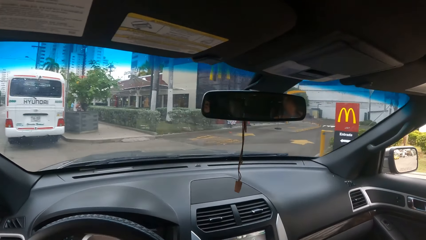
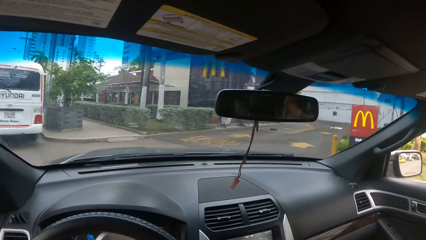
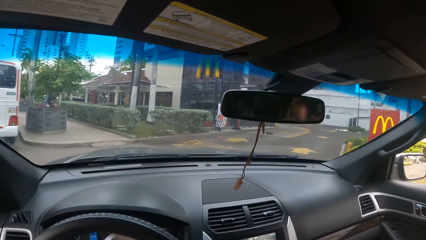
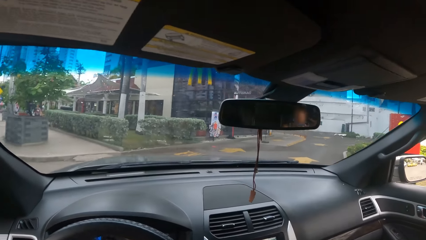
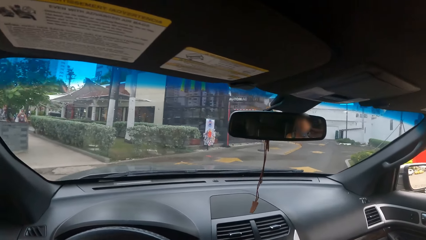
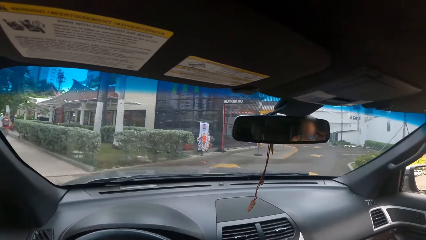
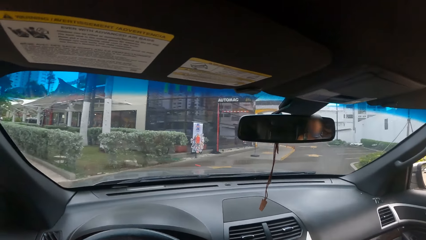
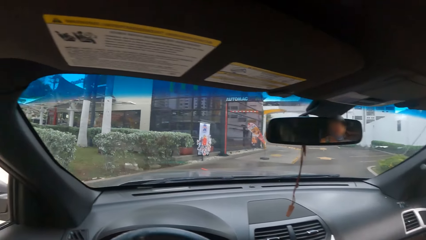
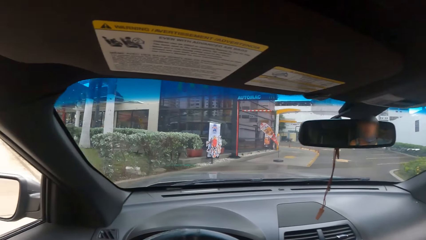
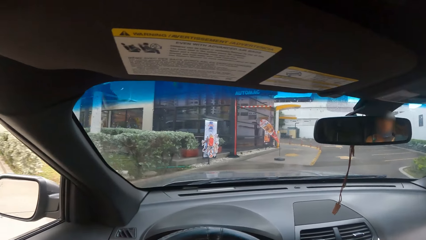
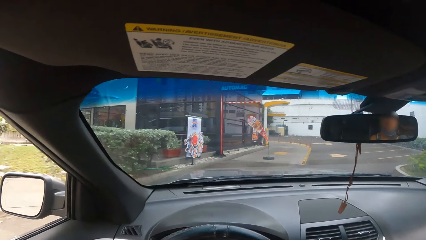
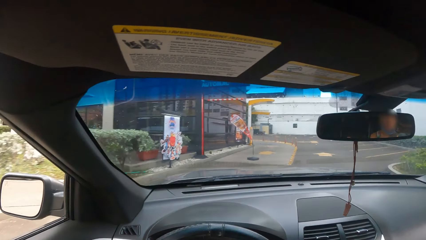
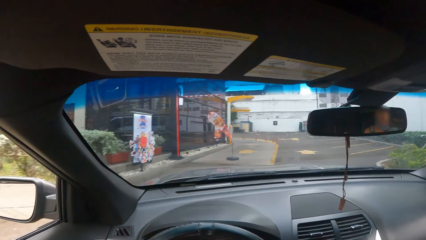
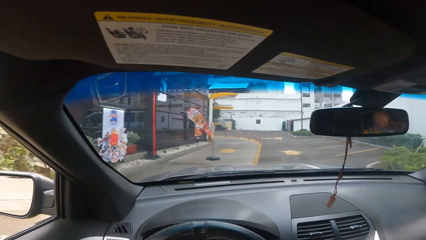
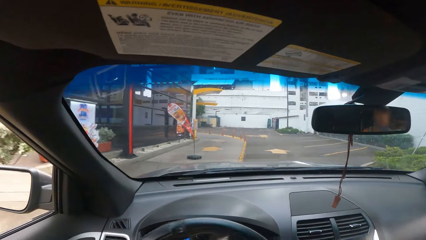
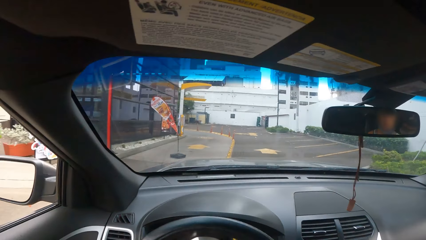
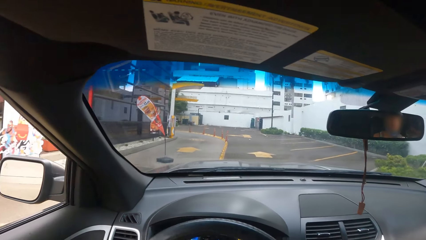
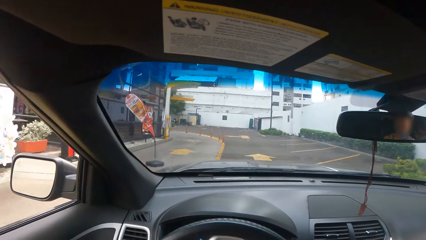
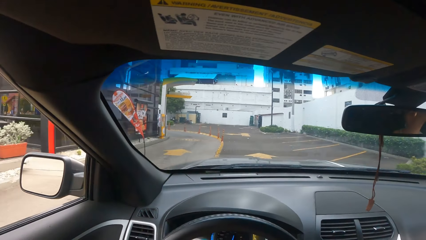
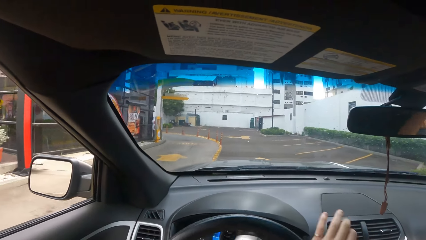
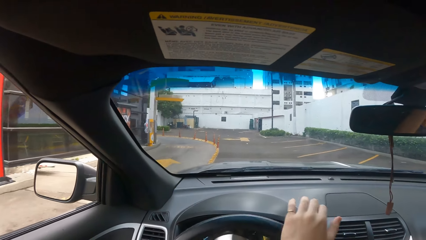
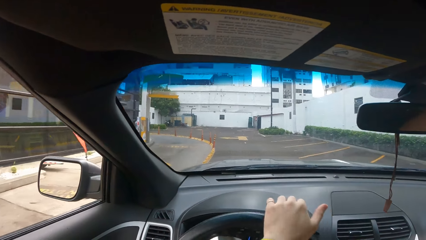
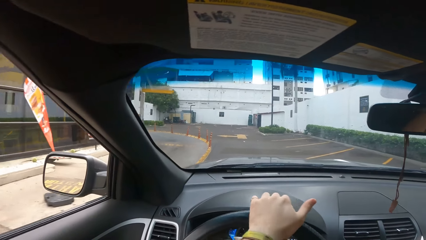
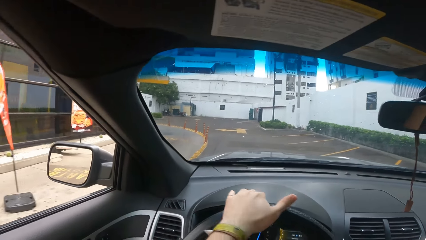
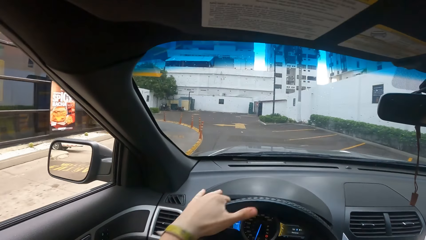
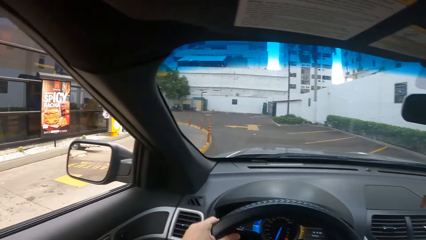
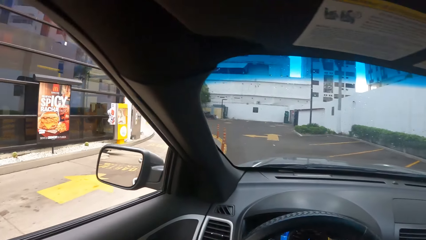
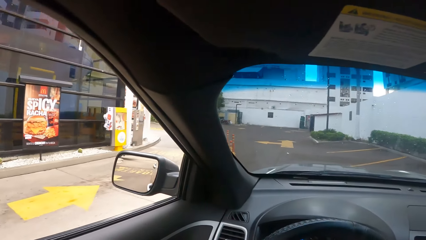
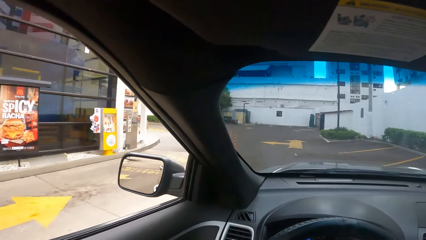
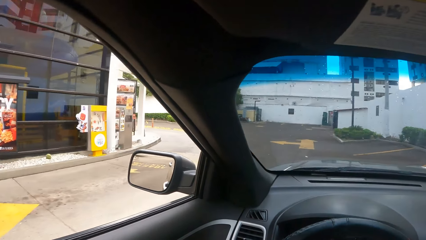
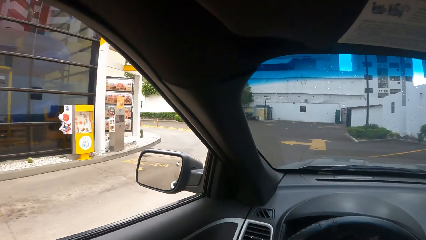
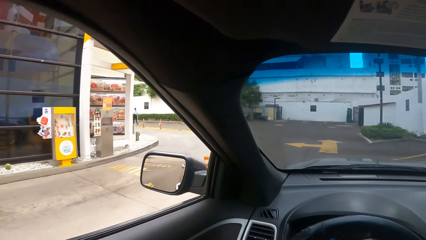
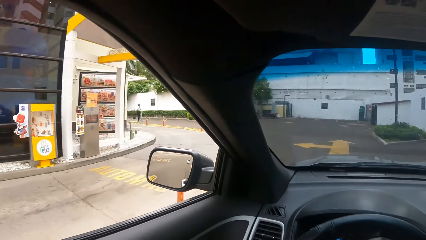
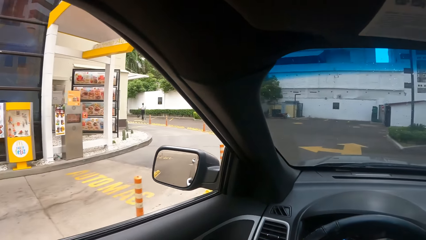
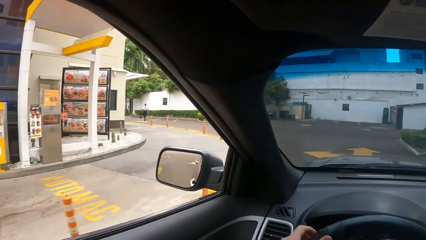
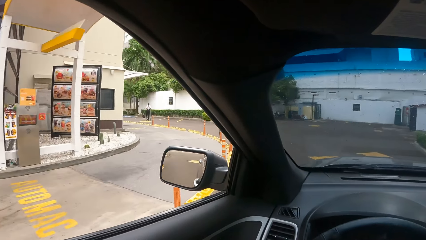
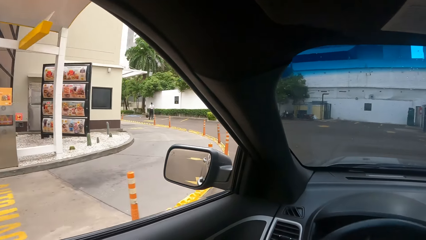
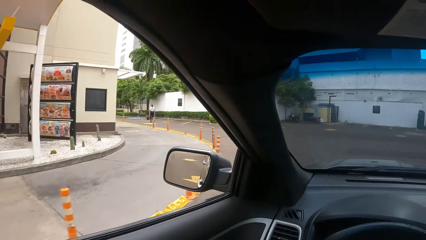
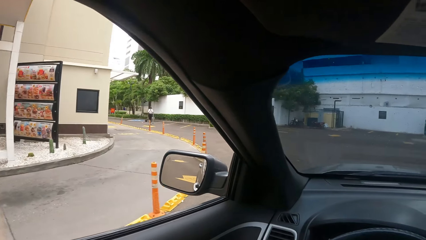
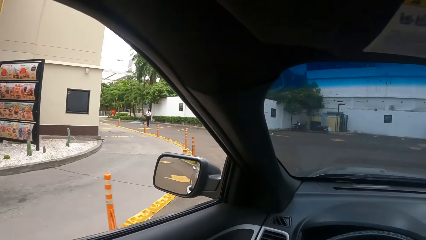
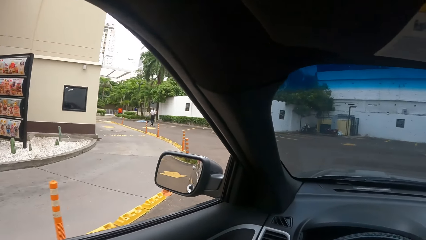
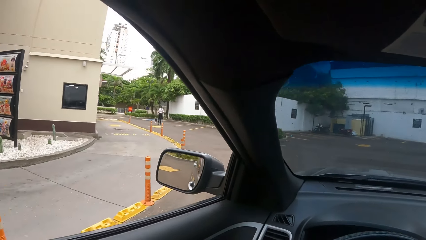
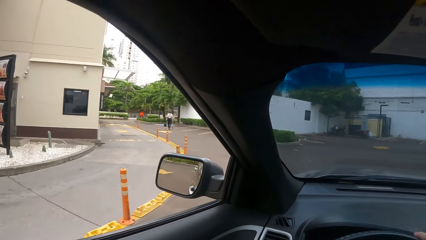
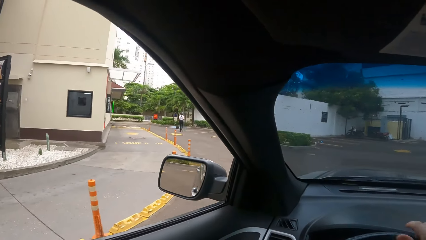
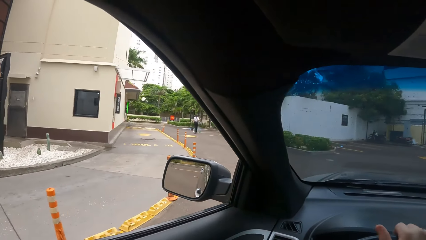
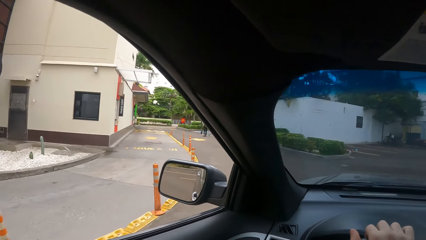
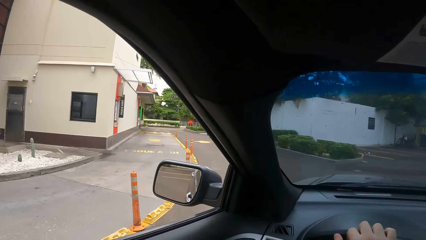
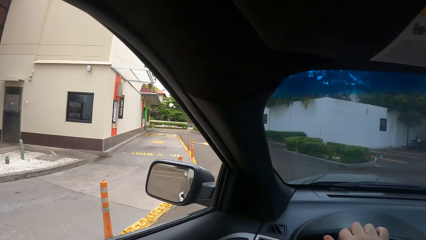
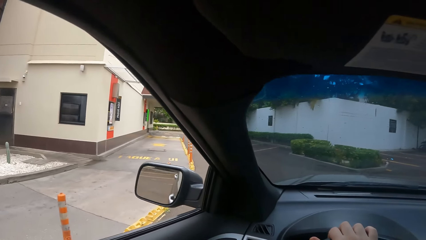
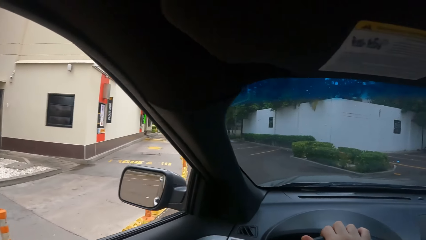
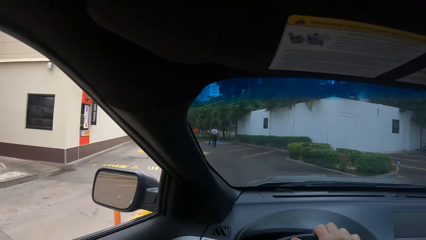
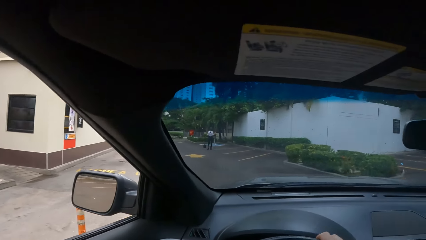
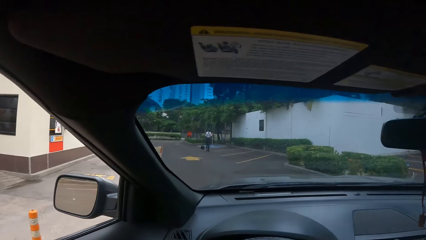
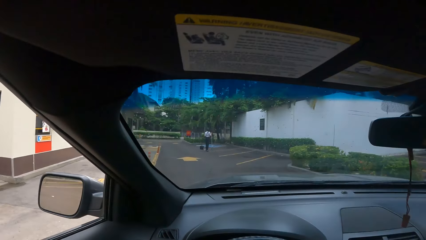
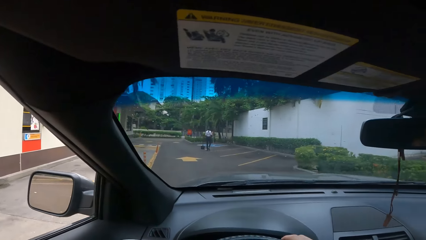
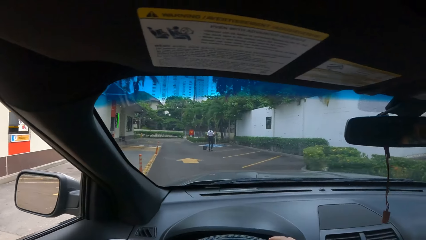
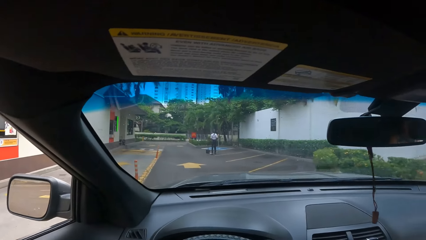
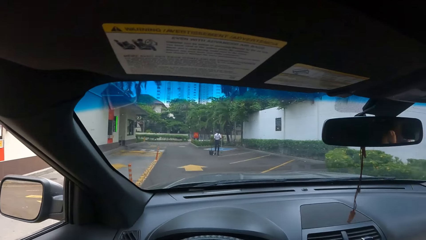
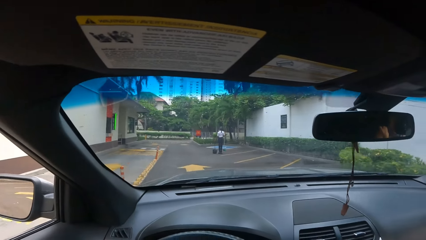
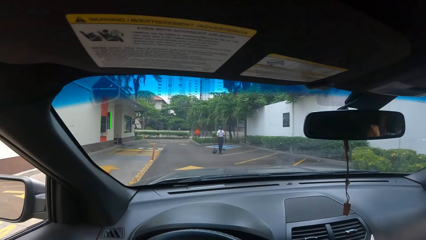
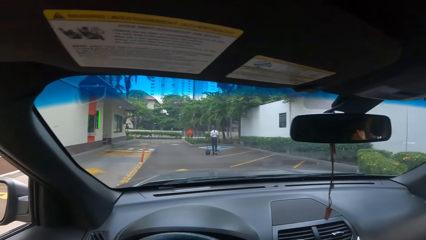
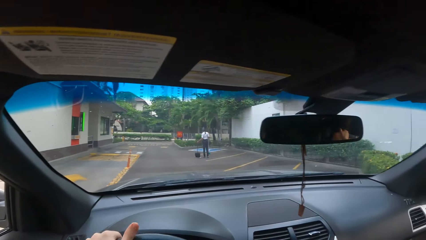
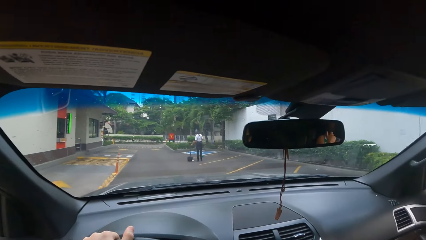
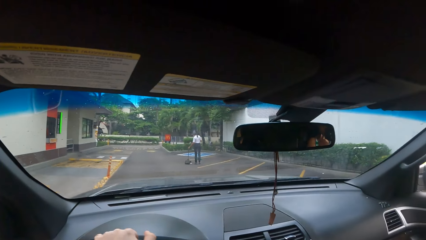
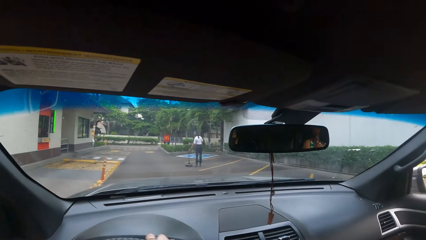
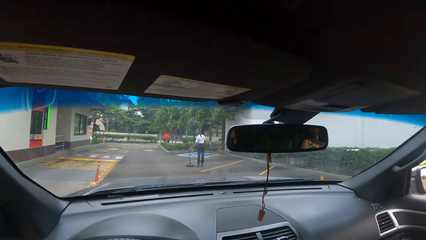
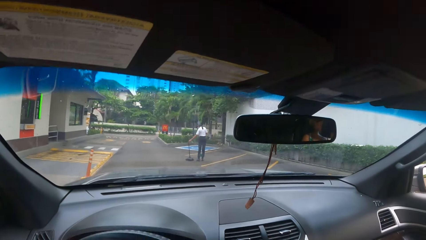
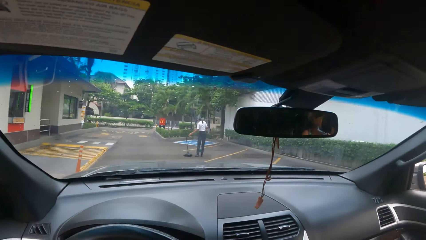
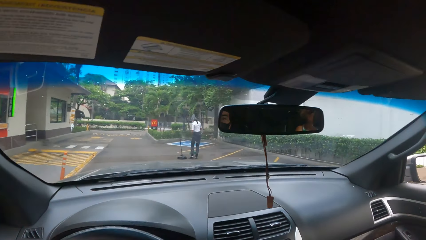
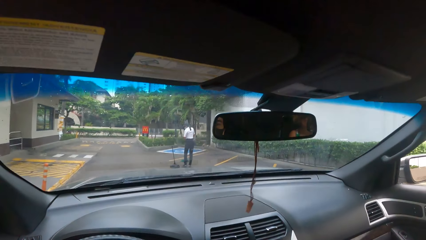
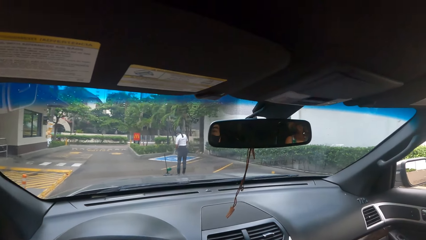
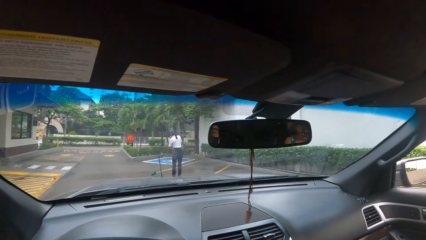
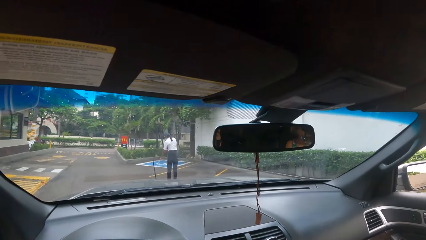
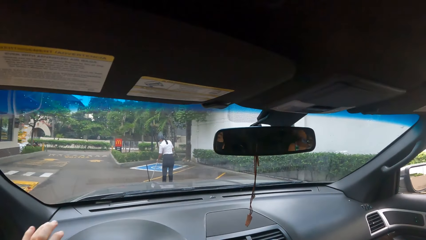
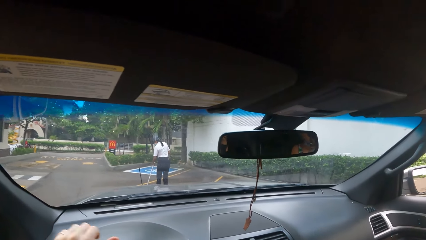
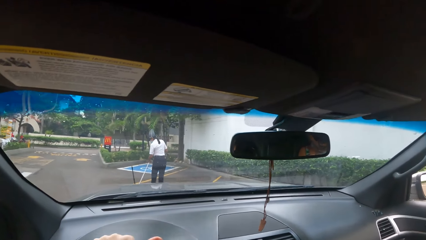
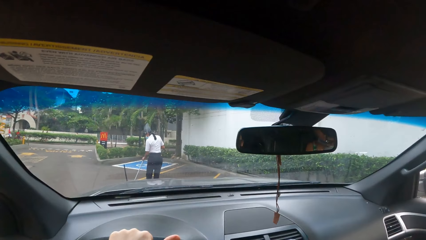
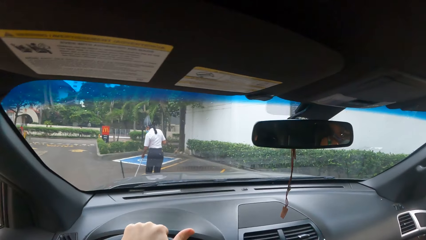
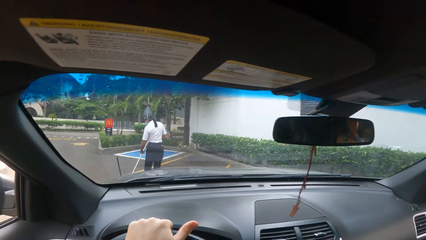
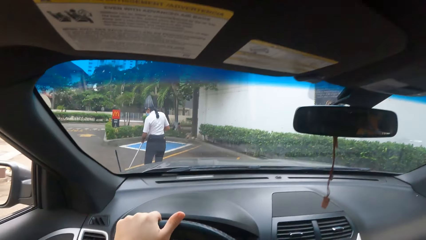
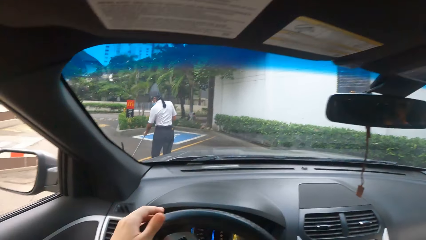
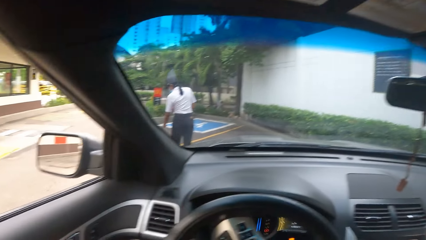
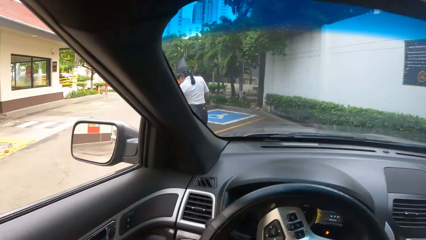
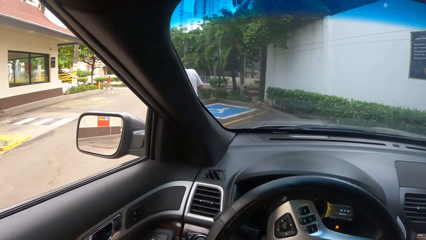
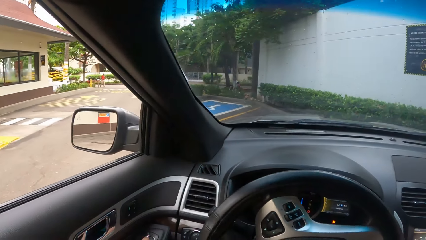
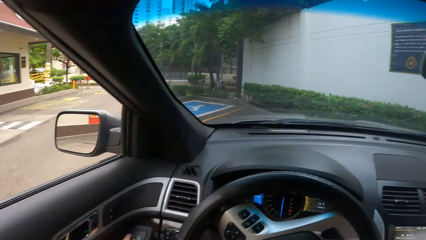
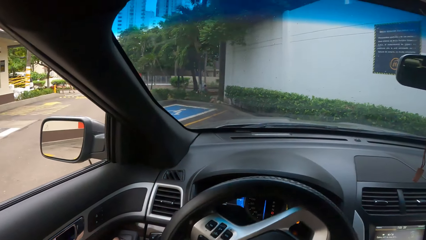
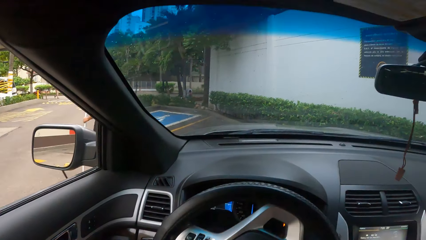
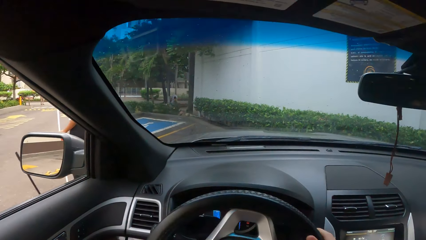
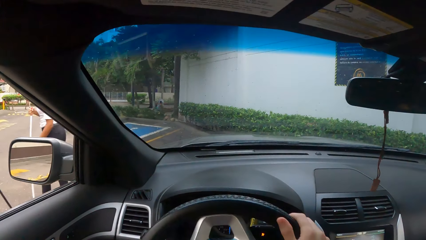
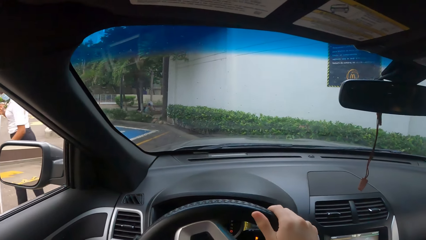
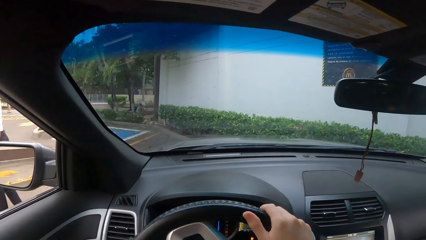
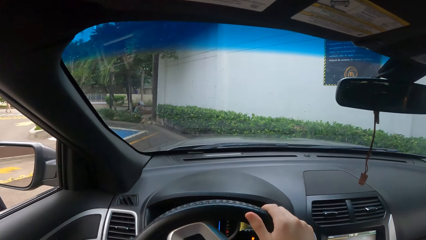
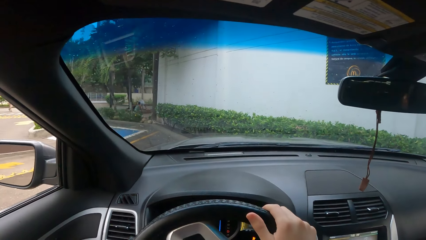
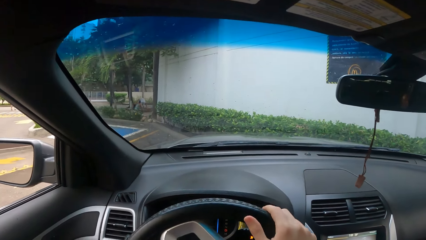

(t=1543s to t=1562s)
The camera wearer turns right. They drive the car. They turn the steering wheel. They drive the car. They turn left. They turn the steering wheel. They drive the car. They remove the left hand from the steering wheel. They drive the car.
